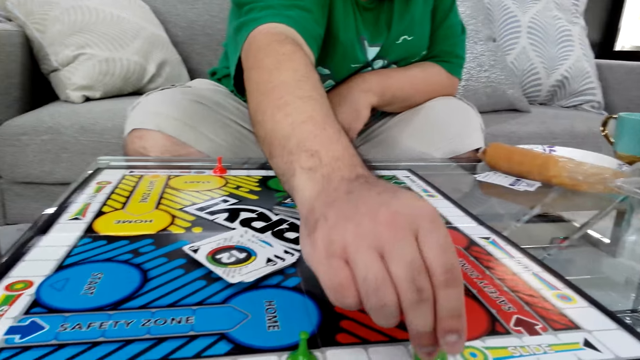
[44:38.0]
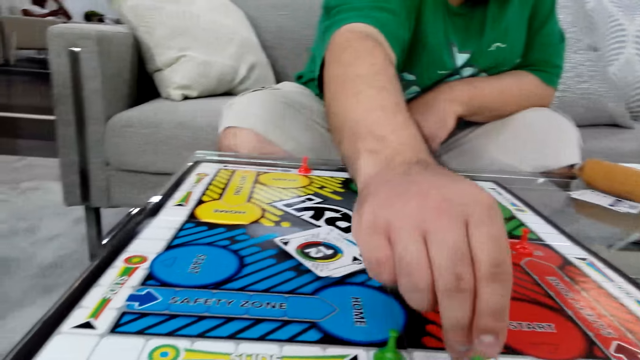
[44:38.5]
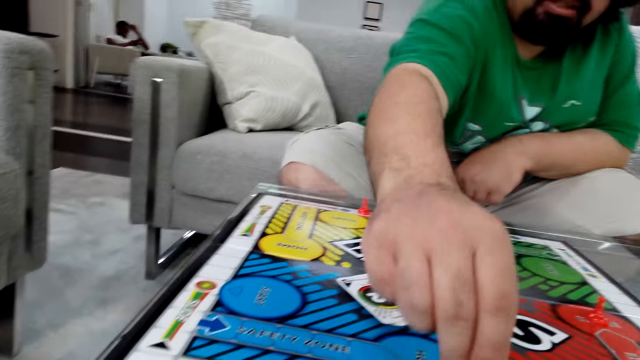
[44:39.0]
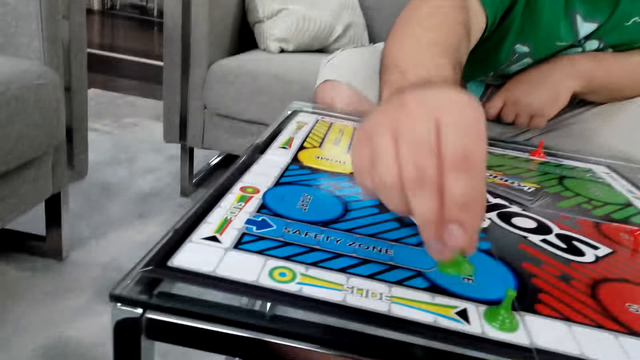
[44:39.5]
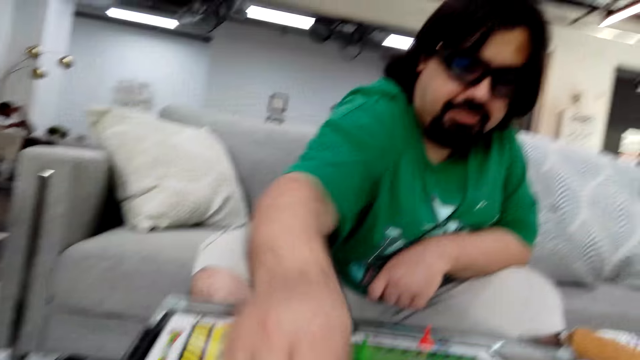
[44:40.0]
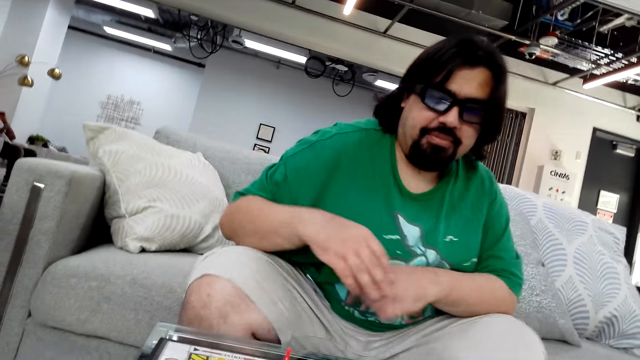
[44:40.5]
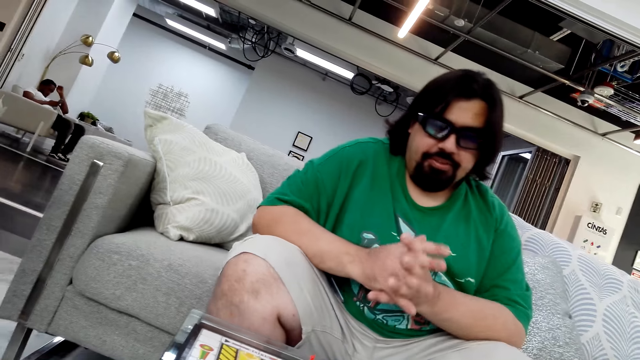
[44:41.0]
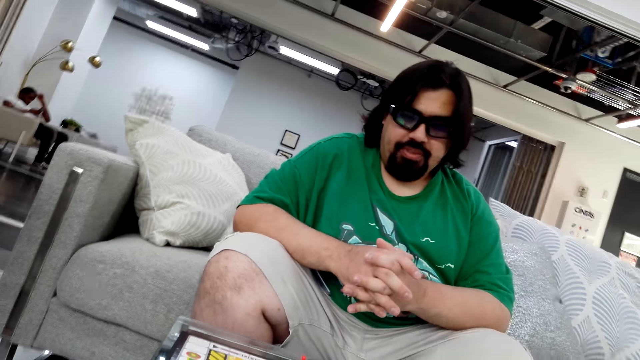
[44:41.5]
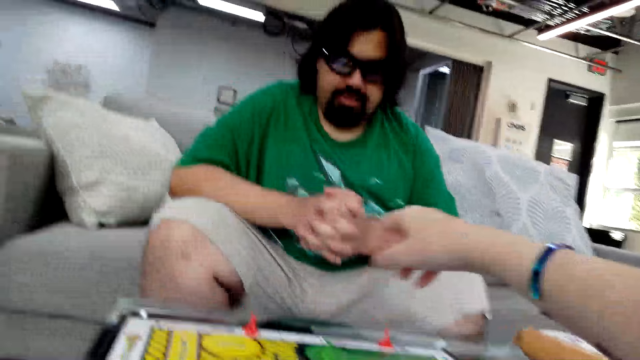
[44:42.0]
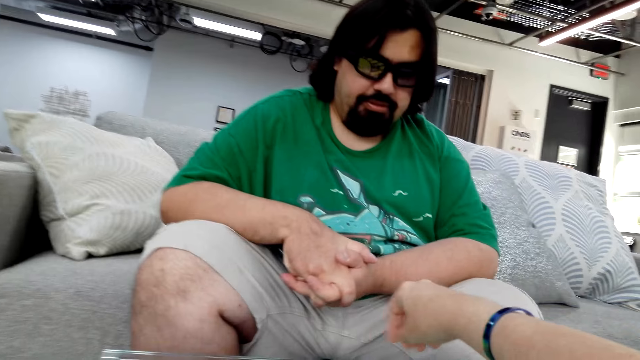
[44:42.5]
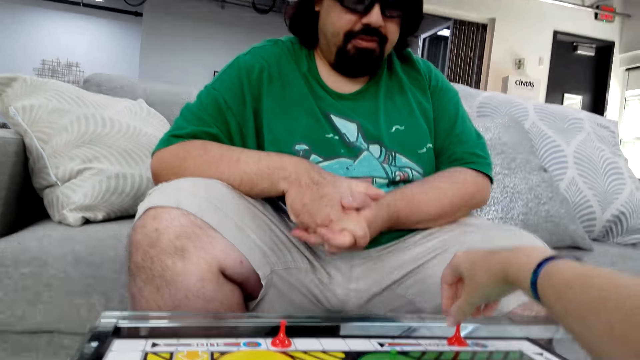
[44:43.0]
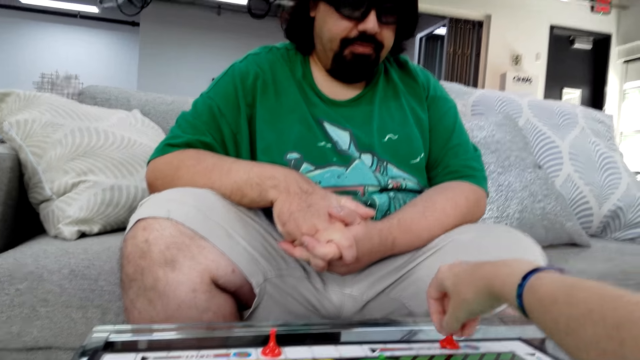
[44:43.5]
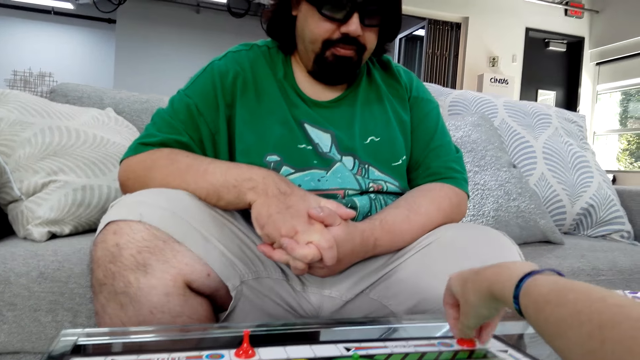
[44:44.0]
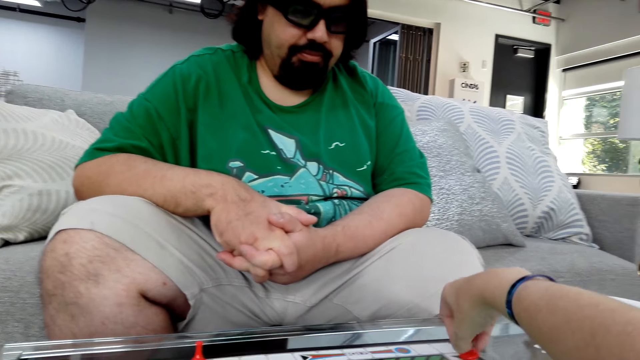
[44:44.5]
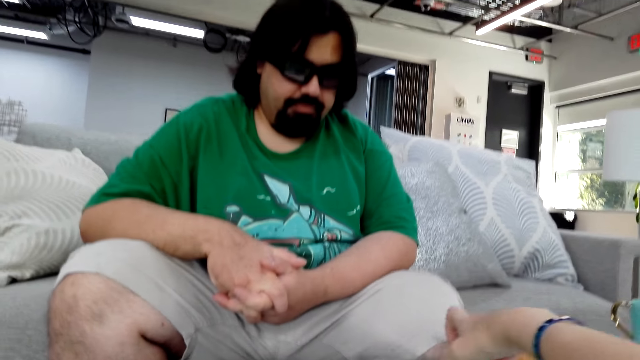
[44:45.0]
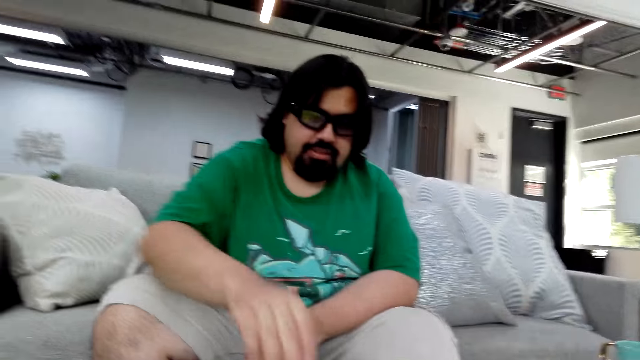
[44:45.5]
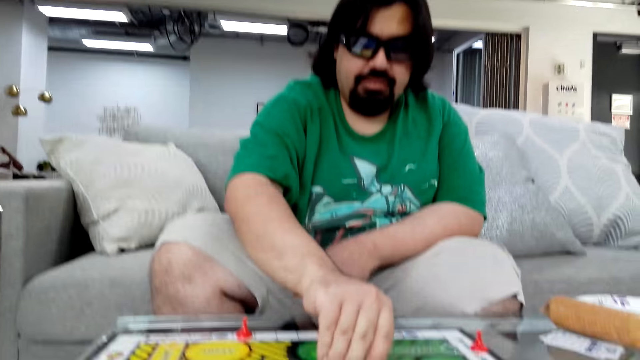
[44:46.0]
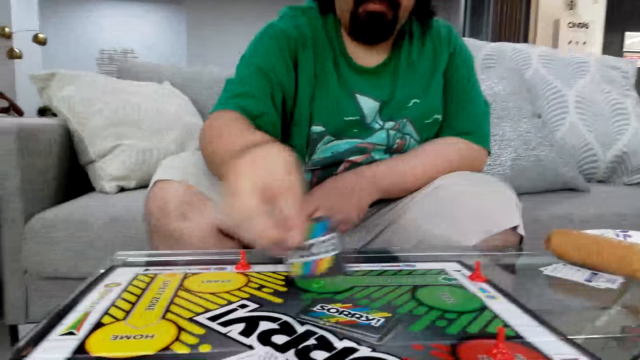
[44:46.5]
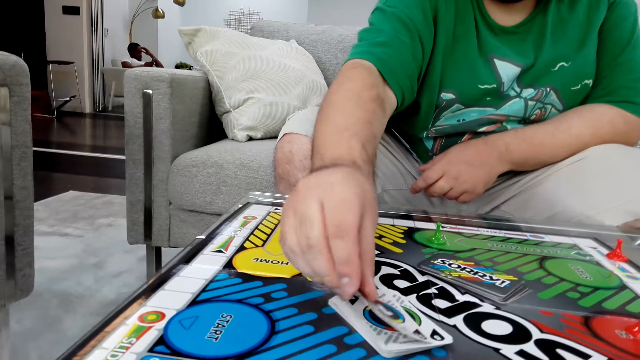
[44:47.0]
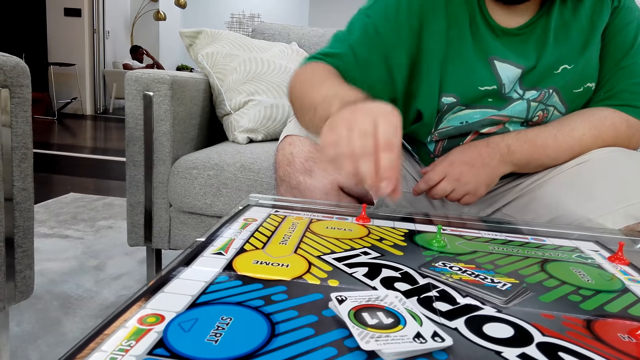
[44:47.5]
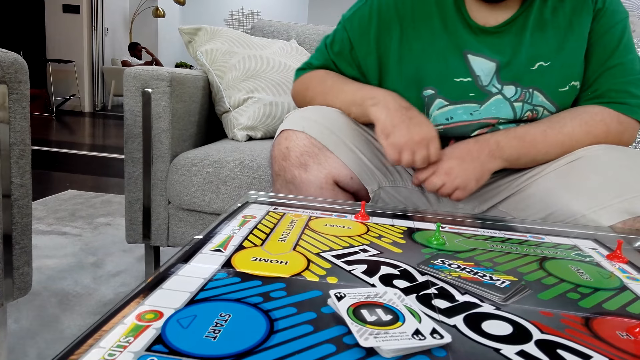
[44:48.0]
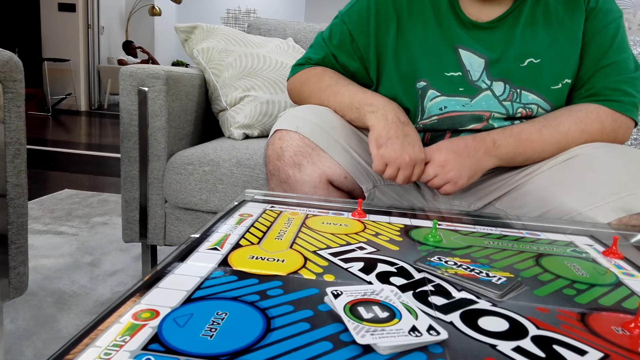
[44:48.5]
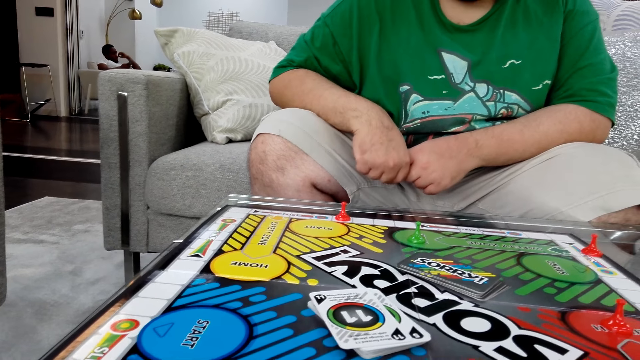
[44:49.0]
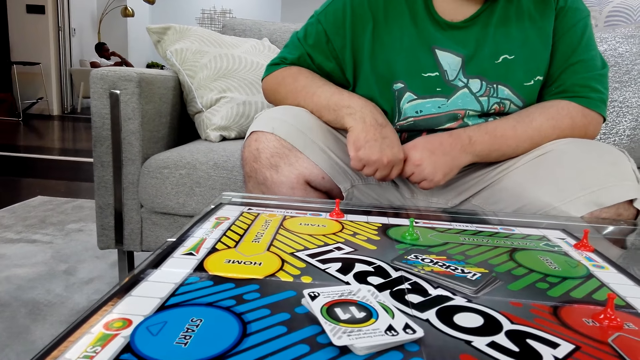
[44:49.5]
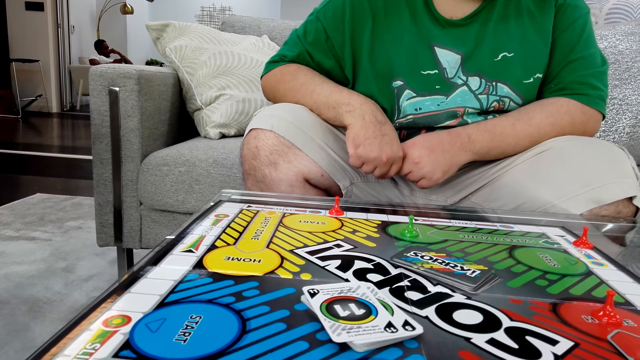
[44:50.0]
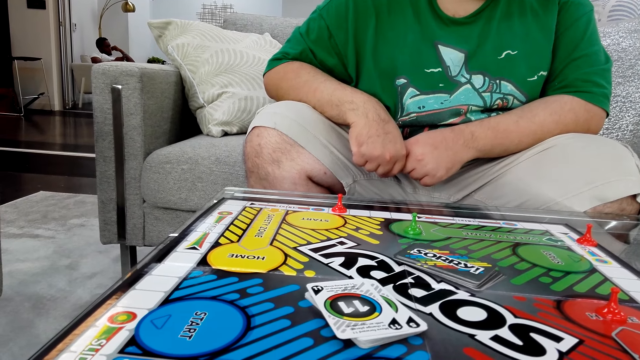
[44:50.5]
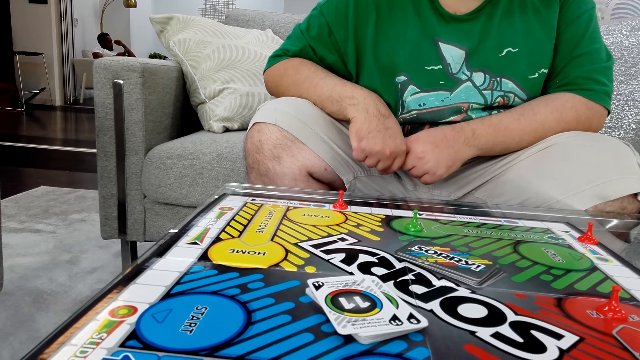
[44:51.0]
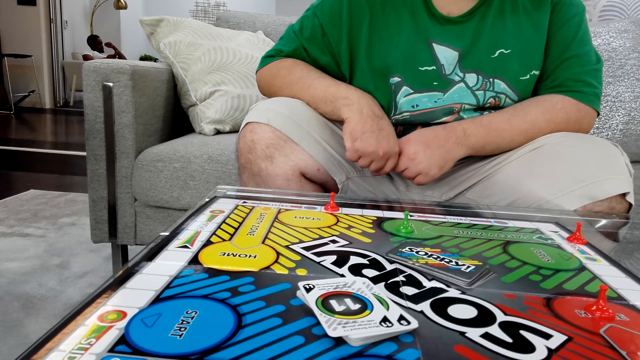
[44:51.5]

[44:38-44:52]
A man moves the board game piece on the table. The camera wearer plays the Sorry game. The man plays the Sorry game. The man holds a poker card with his right hand.

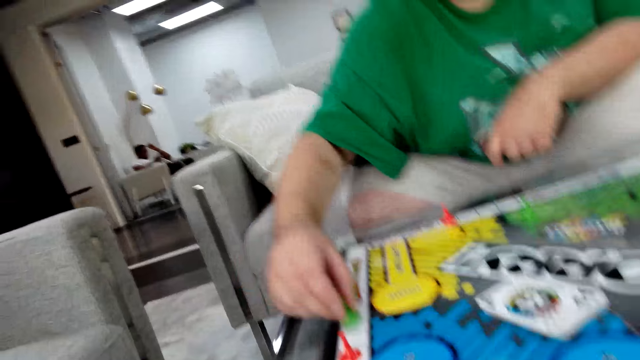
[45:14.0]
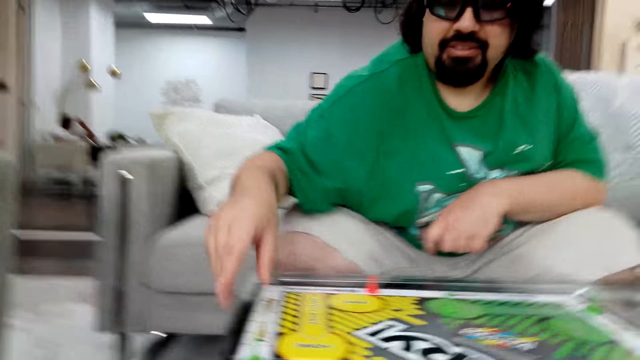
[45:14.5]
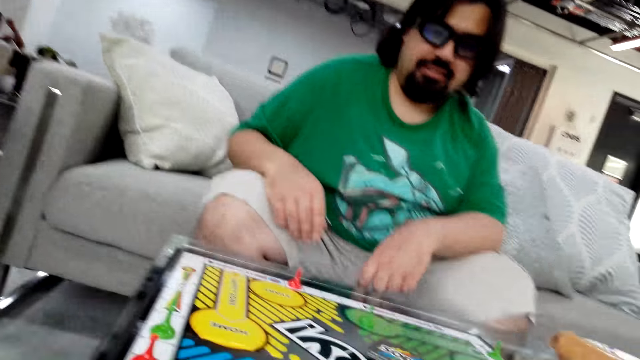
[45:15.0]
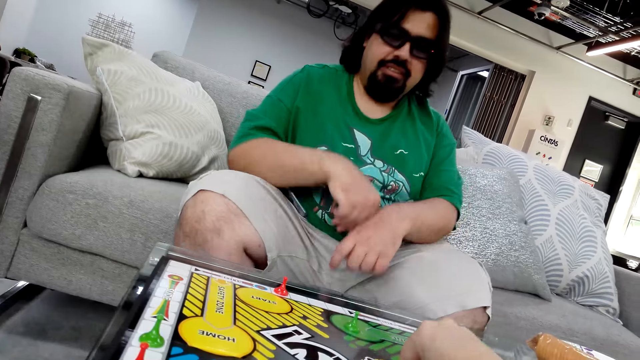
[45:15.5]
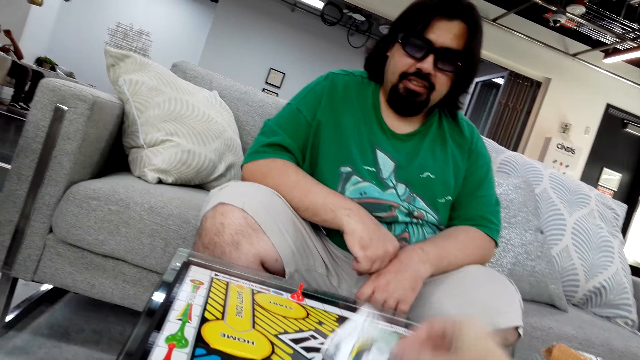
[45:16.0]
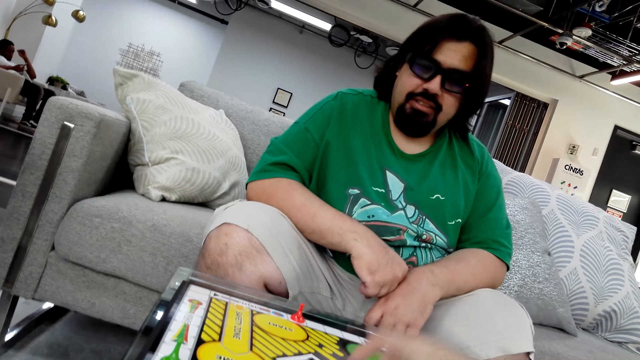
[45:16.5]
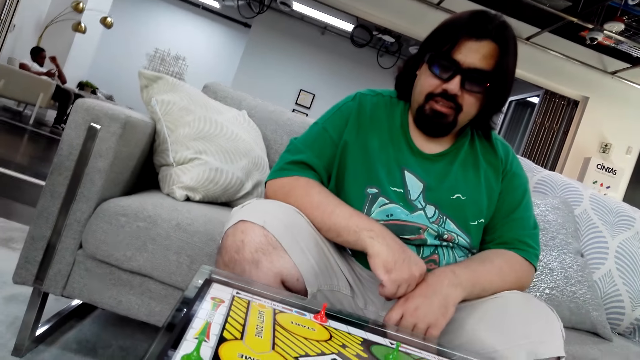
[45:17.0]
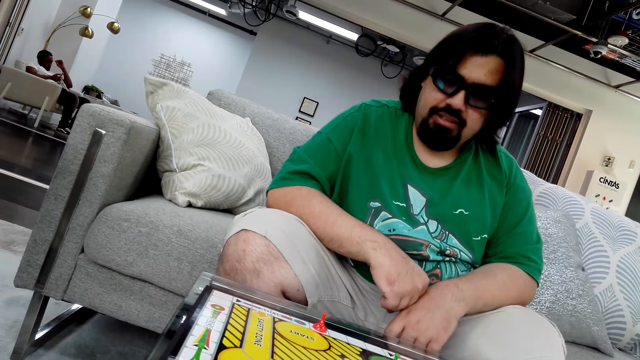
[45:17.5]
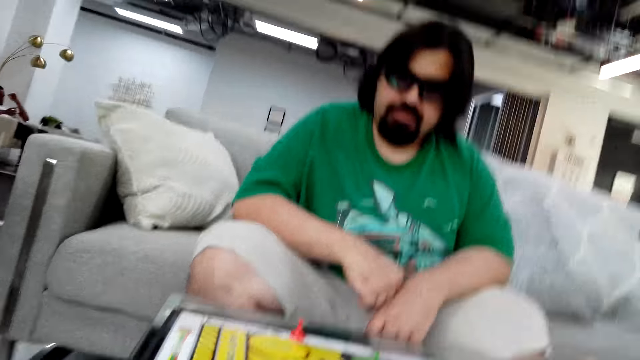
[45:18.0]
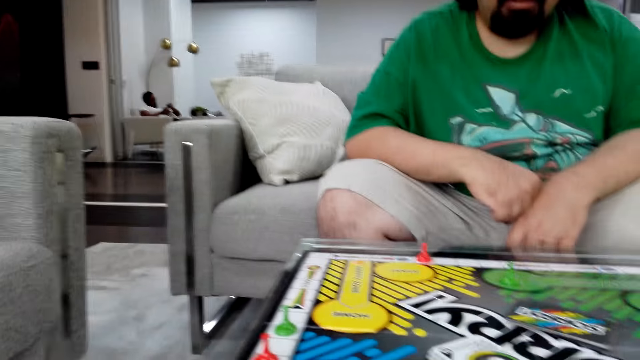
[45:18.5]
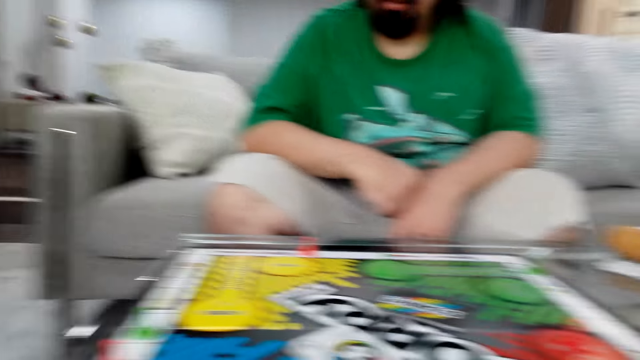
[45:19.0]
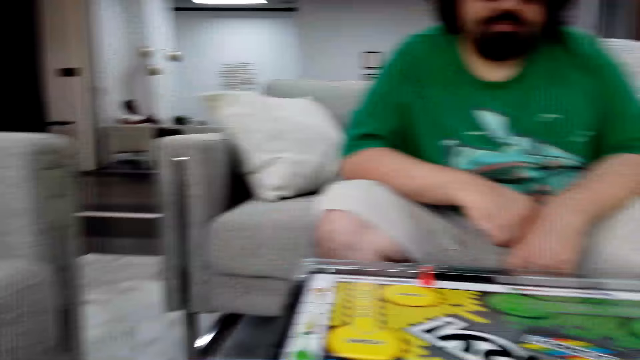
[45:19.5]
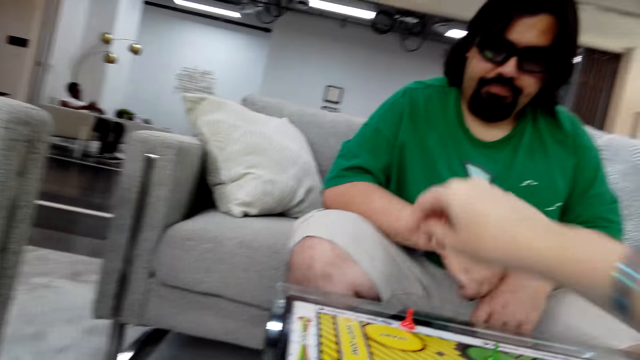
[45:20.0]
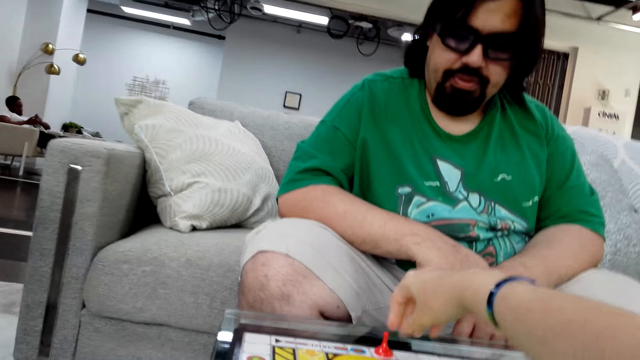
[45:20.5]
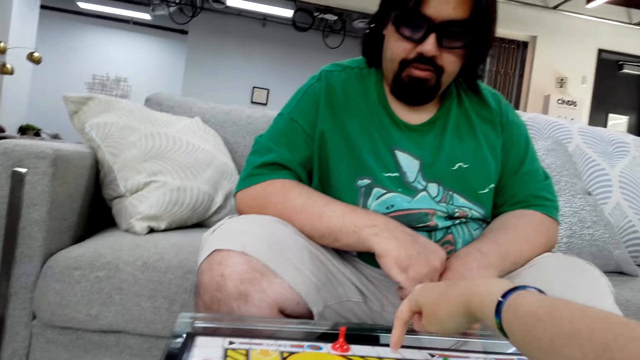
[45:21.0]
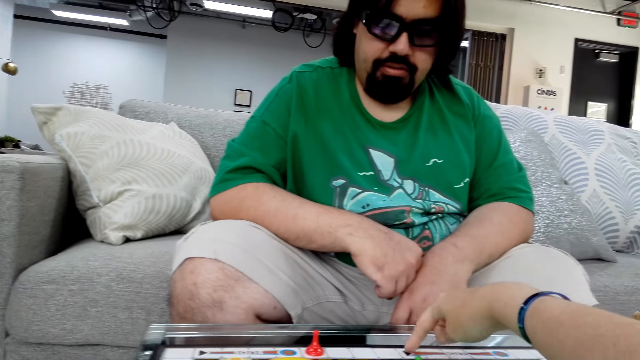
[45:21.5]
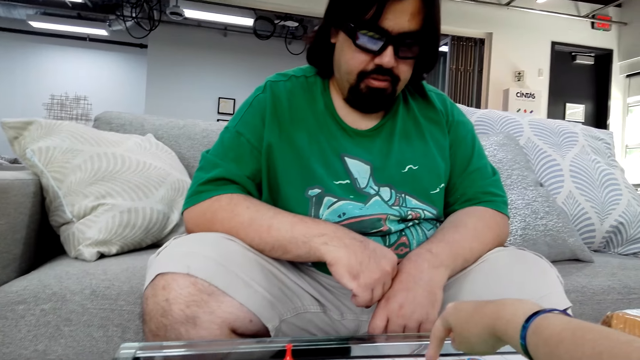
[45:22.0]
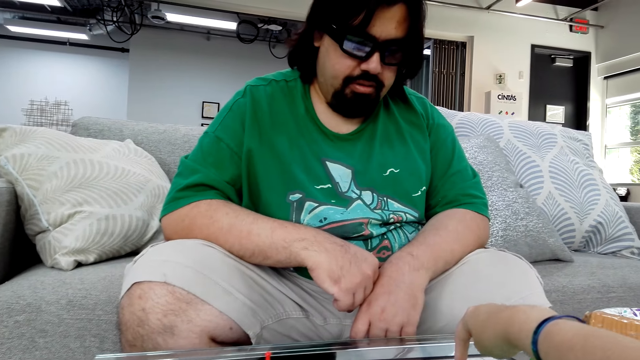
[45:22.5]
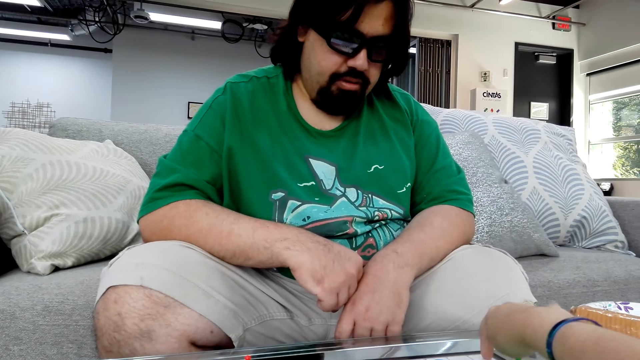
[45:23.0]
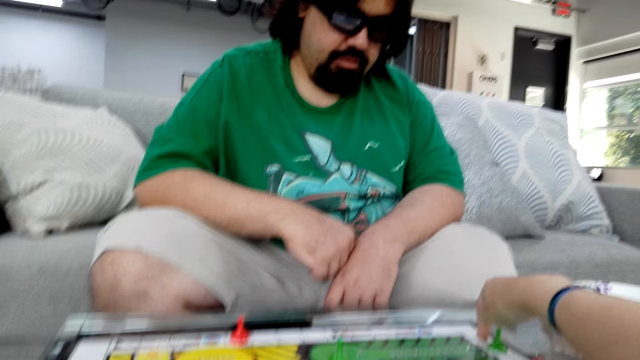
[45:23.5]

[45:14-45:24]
The camera wearer picks a poker card from the table. She puts the card on the board. She reads the instructions. She picks a board game piece with her right hand. She moves her figure on the board.
